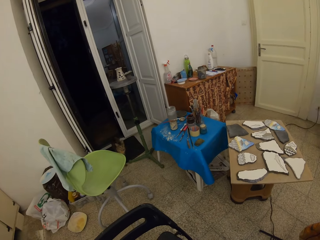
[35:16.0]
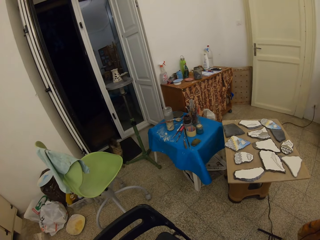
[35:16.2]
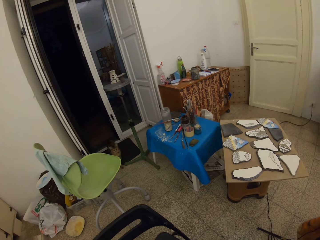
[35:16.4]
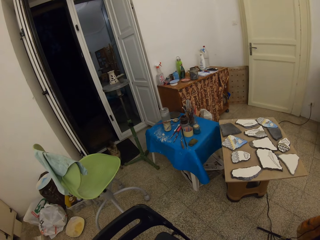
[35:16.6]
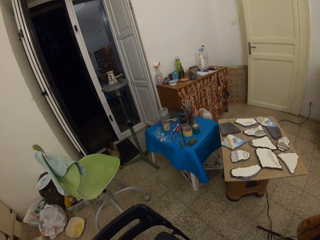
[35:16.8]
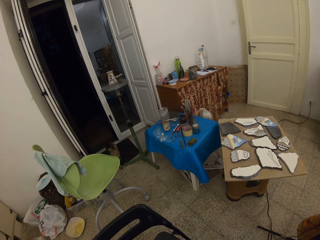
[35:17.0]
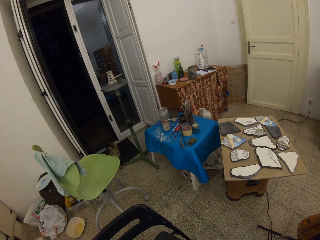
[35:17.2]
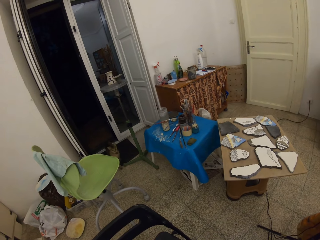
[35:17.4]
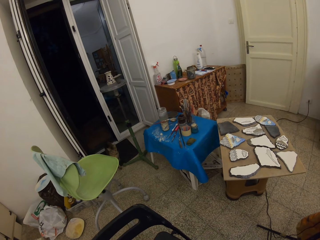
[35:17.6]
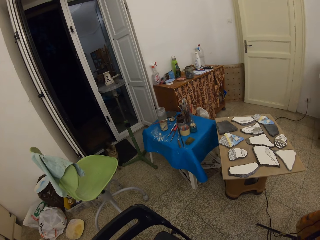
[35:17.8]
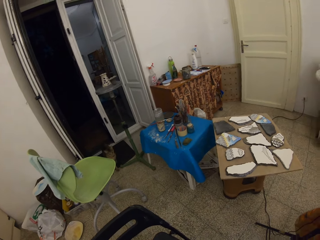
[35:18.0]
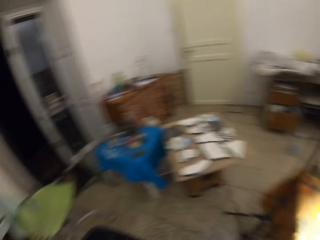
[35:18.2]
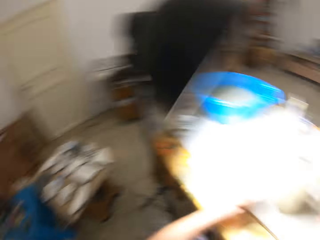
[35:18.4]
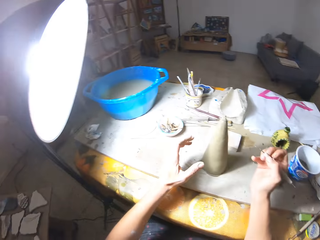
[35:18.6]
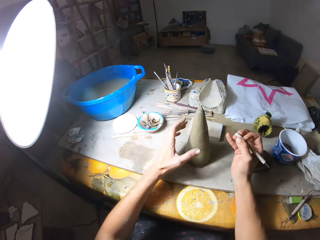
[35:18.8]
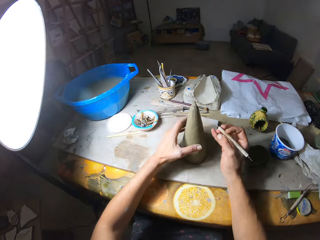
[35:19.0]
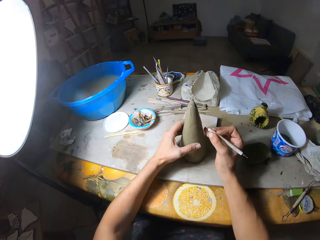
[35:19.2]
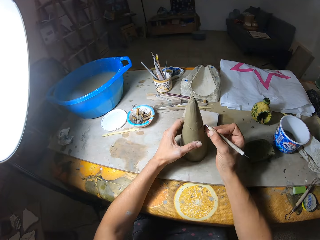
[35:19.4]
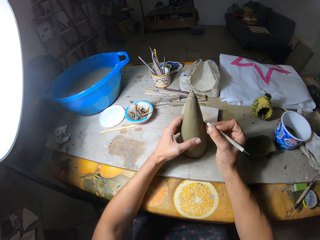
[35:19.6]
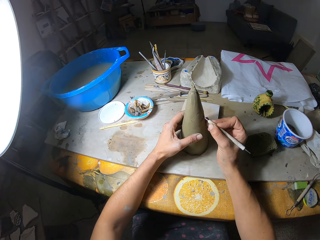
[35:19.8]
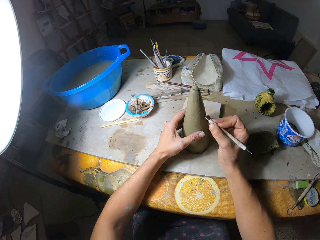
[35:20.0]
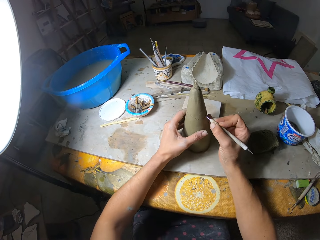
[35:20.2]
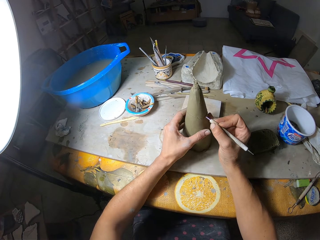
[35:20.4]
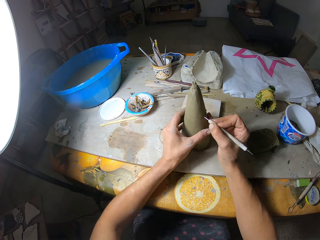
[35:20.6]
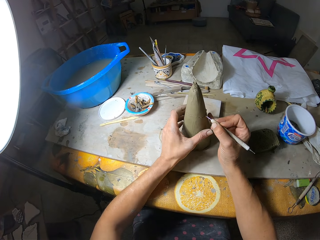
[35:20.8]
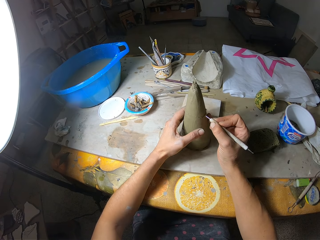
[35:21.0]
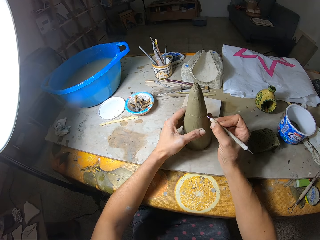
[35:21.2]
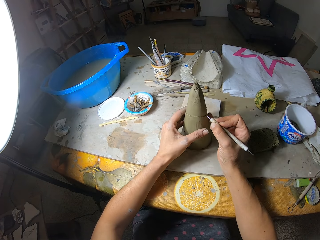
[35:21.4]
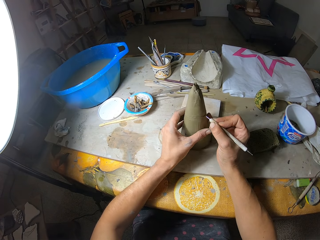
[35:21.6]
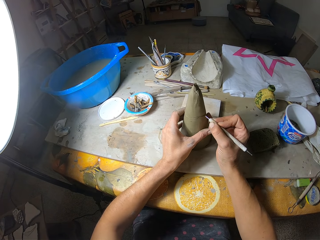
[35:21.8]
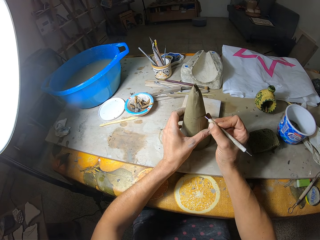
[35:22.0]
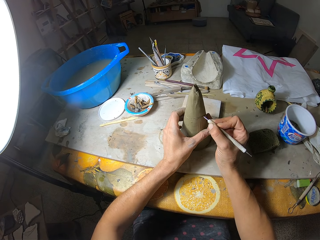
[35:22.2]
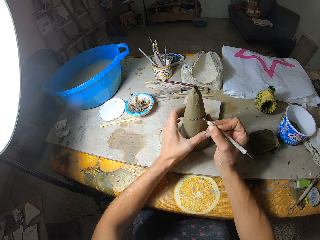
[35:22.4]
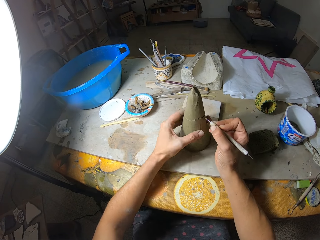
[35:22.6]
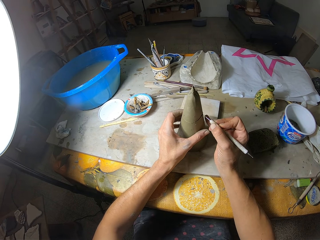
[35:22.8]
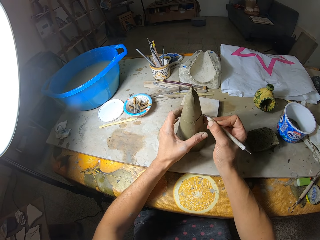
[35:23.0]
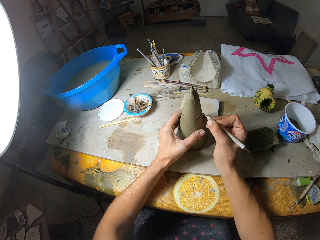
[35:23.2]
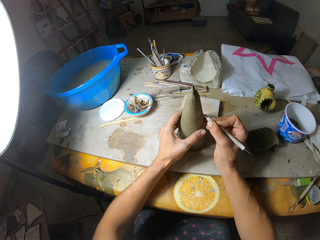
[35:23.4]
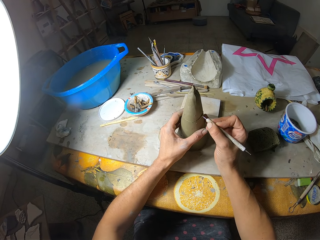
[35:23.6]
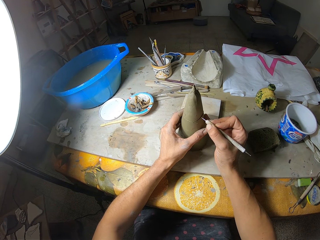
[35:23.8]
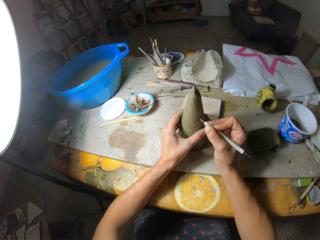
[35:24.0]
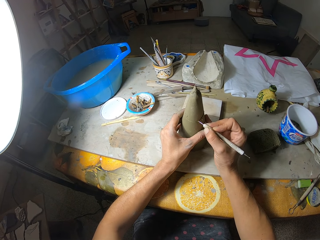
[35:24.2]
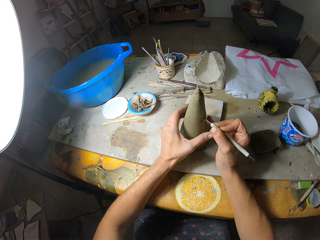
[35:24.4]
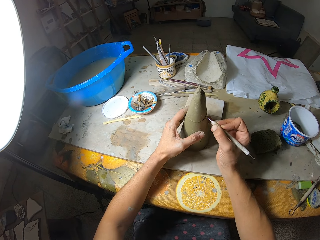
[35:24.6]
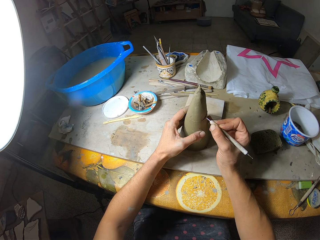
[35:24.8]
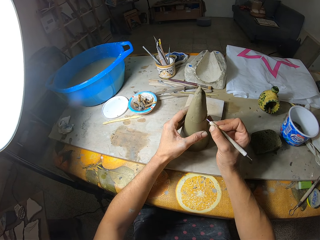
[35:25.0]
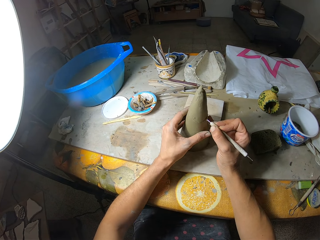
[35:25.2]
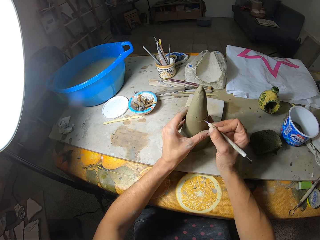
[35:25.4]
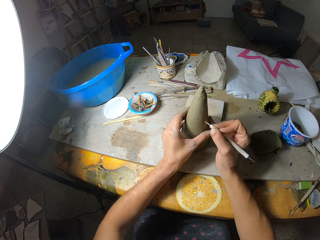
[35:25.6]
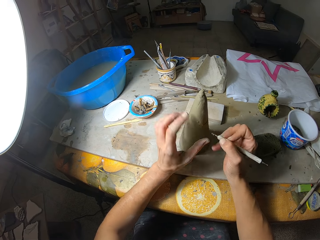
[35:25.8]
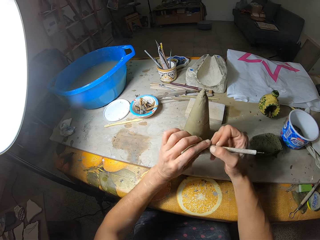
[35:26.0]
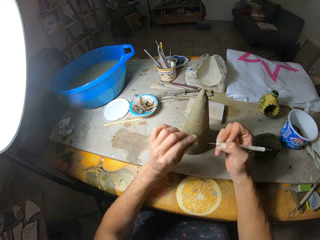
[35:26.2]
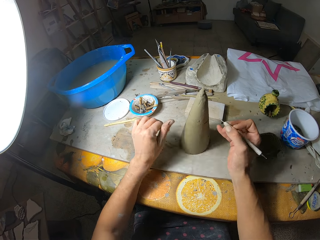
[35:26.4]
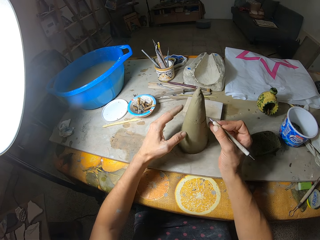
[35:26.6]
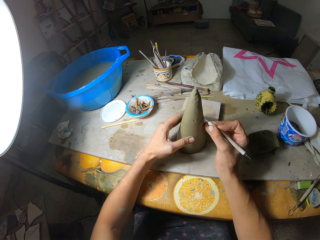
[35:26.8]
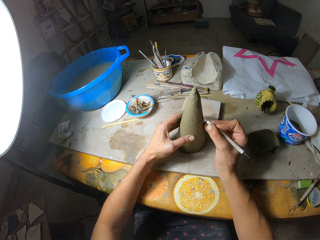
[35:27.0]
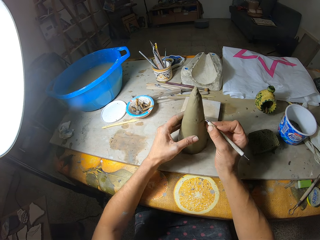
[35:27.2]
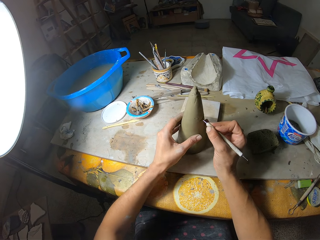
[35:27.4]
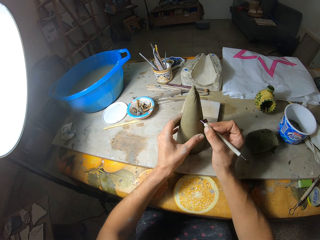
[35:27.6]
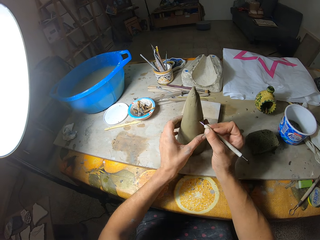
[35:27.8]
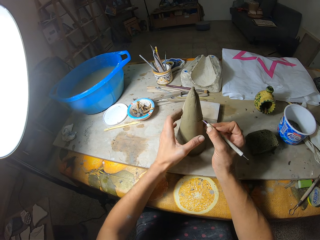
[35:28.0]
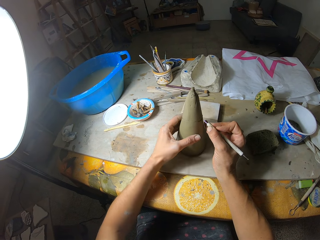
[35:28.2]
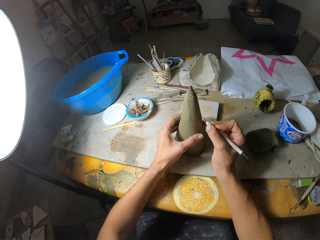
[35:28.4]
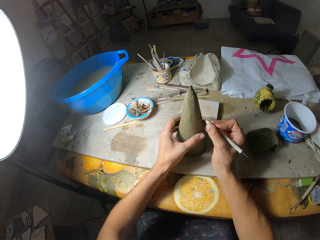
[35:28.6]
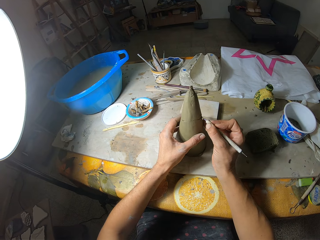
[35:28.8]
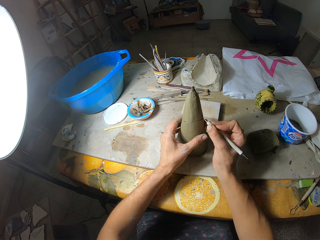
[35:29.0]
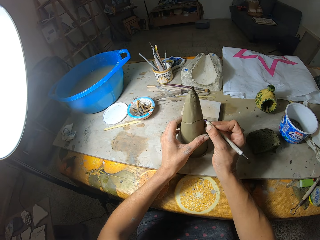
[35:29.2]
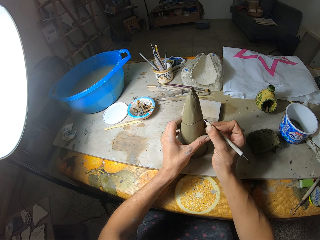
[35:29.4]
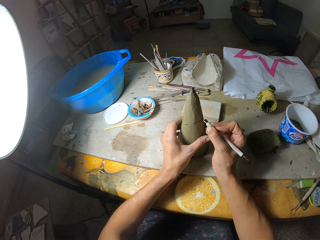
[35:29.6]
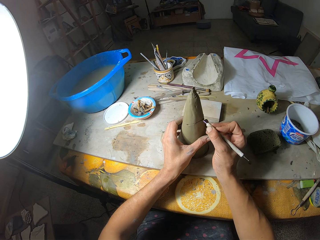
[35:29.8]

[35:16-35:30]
The camera wearer looks at a cat at the entrance of a door. She carves on the ceramic cone art in her left hand on the table with the carving tool in her right hand. She rolls the ceramic cone art on the table with her left hand. She carves on the ceramic cone art in her left hand on the table with the carving tool in her right hand. She rolls the ceramic cone art on the table with her left hand. She cleans the tip of the carving tool in her right hand with her left hand. She carves on the ceramic cone art in her left hand on the table with the carving tool in her right hand.

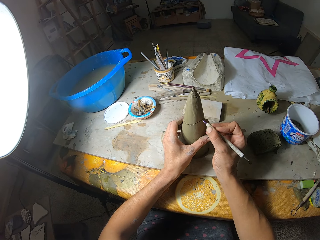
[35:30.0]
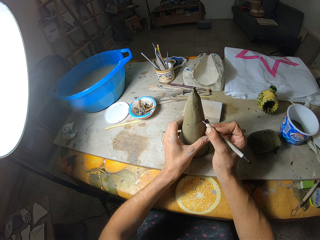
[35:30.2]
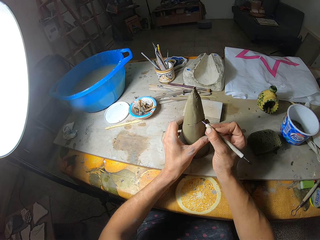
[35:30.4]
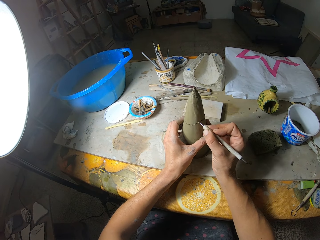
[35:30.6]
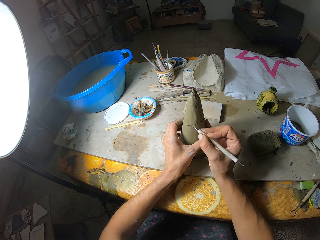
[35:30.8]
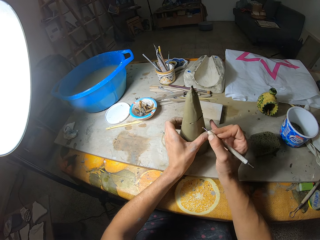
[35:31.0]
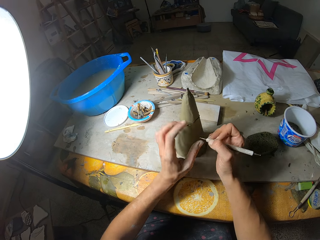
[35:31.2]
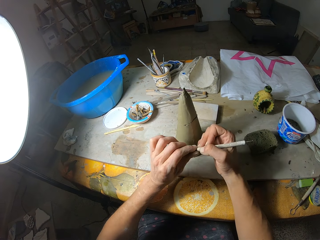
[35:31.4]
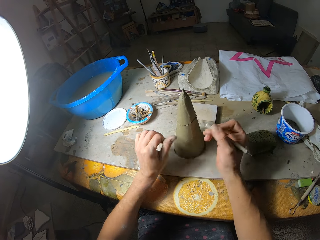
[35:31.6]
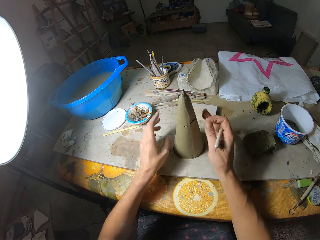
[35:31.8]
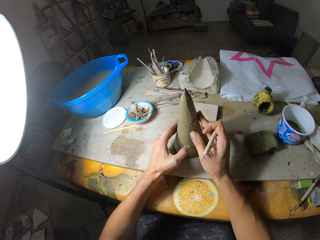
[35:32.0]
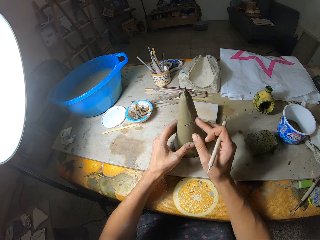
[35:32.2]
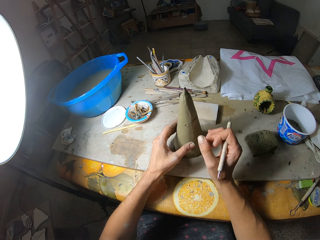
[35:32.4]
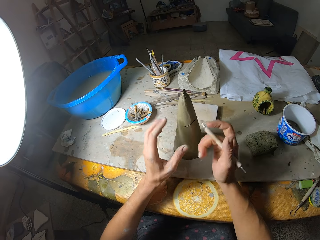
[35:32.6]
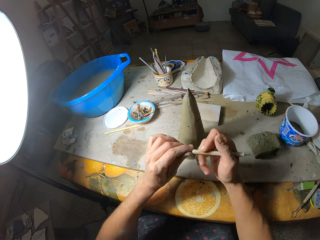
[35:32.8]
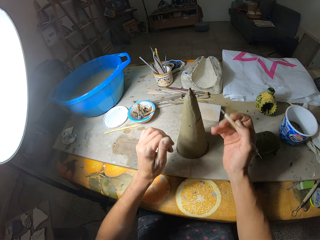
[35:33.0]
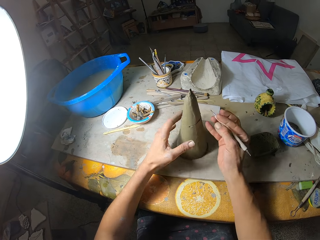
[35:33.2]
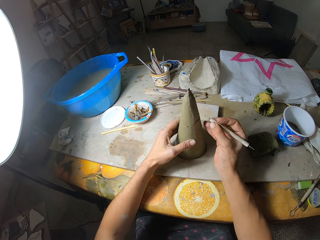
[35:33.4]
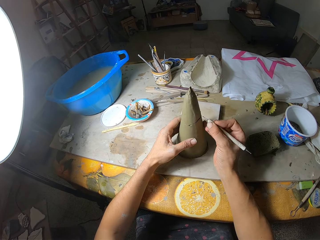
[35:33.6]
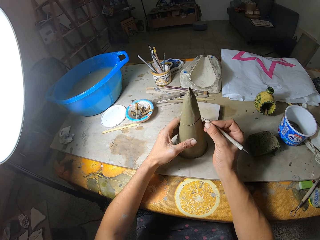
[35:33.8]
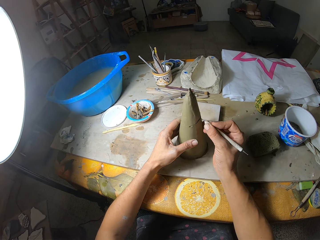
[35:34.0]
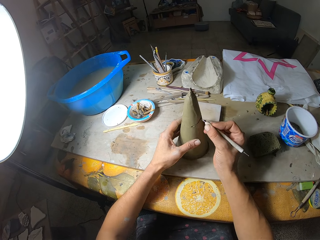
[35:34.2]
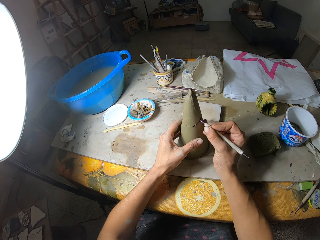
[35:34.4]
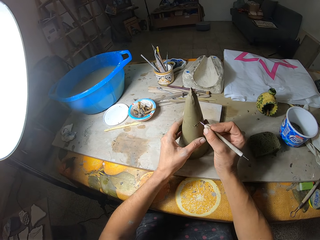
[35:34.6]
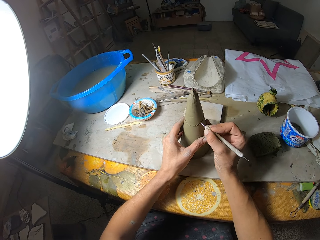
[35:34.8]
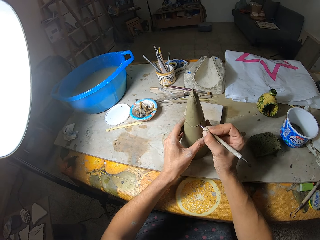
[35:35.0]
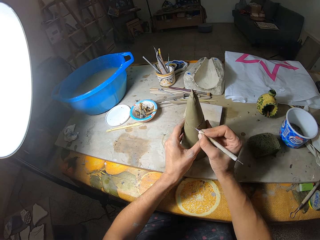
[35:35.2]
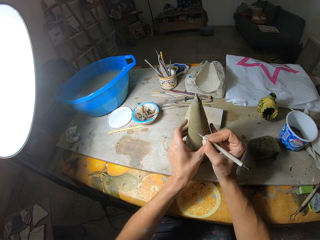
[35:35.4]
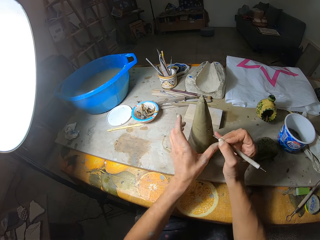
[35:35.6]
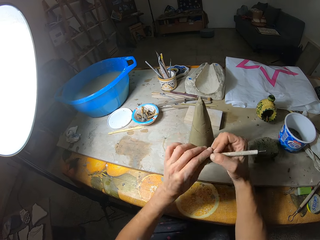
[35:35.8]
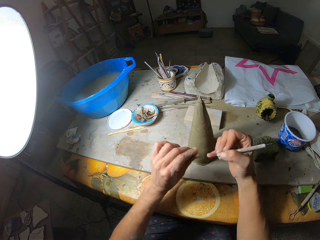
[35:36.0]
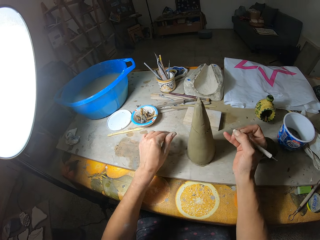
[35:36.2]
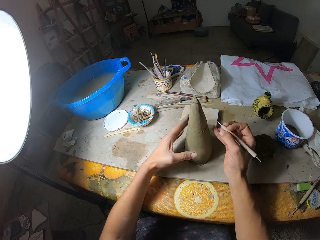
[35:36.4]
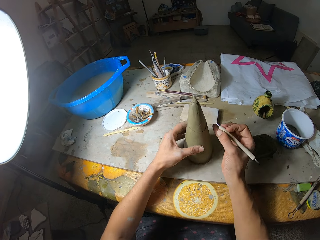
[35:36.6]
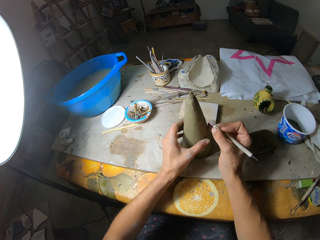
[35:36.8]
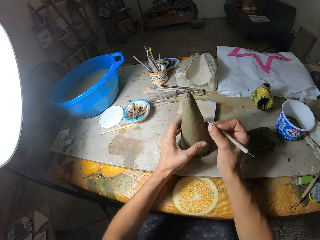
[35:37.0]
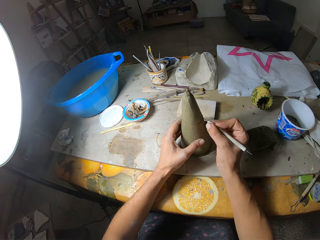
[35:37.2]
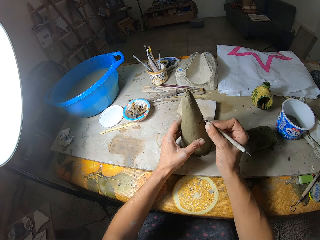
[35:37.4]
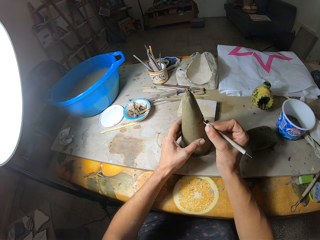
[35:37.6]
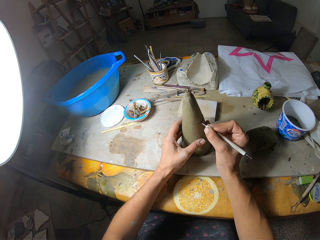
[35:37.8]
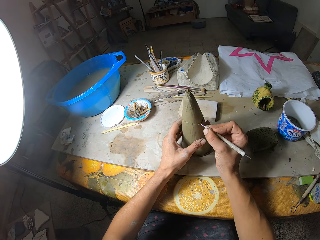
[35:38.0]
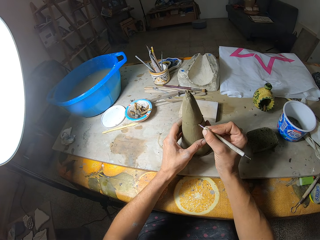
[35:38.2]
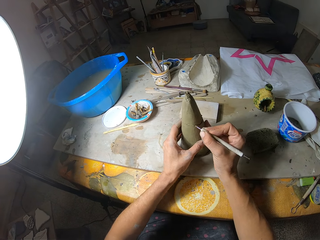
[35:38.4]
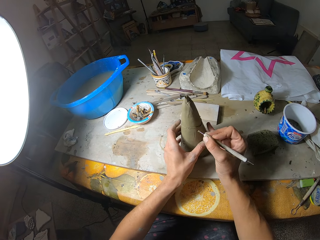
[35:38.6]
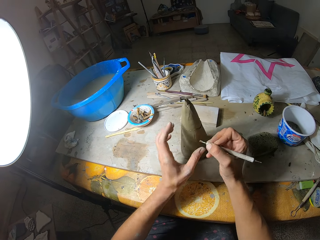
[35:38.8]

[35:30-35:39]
The camera wearer cleans the tip of the carving tool in her right hand with her left hand. She brushes off clay dust from the ceramic cone art on the table with both hands. She cleans the tip of the carving tool in her right hand with her left hand. She carves on the ceramic cone art in her left hand on the table with the carving tool in her right hand. She cleans the tip of the carving tool in her right hand with her left hand. She rolls the ceramic cone art on the table with her left hand. She carves on the ceramic cone art in her left hand on the table with the carving tool in her right hand.
